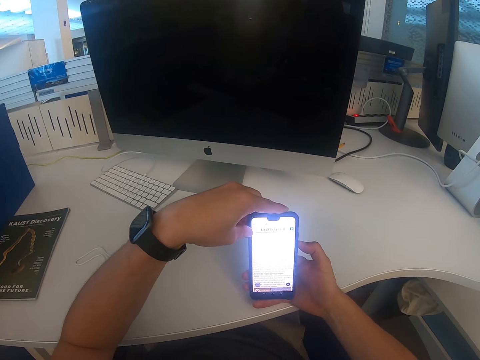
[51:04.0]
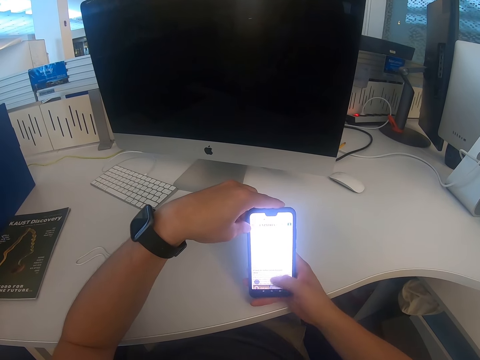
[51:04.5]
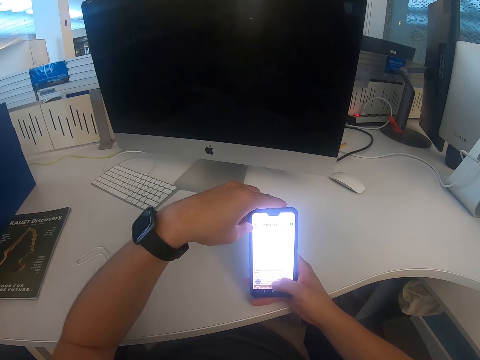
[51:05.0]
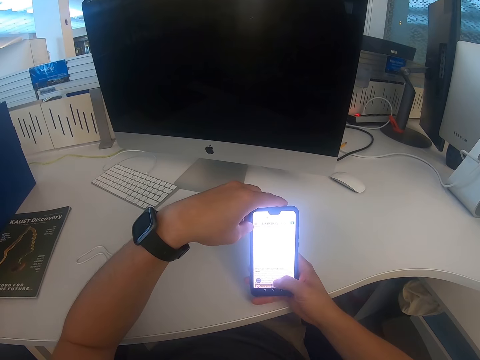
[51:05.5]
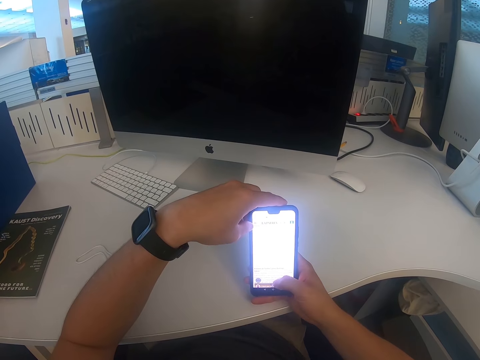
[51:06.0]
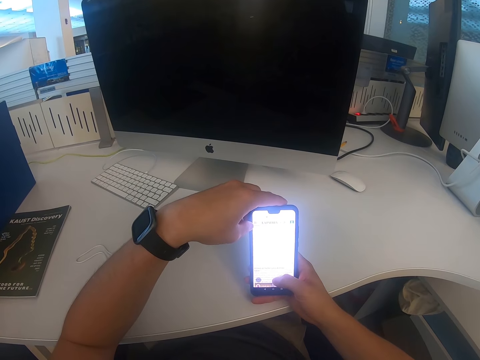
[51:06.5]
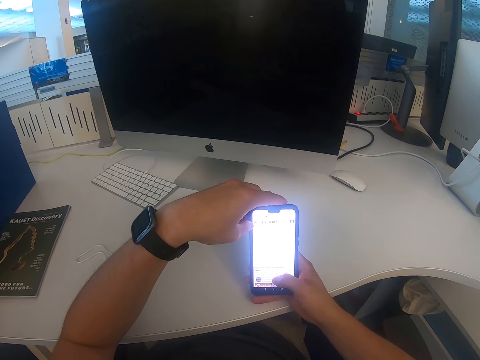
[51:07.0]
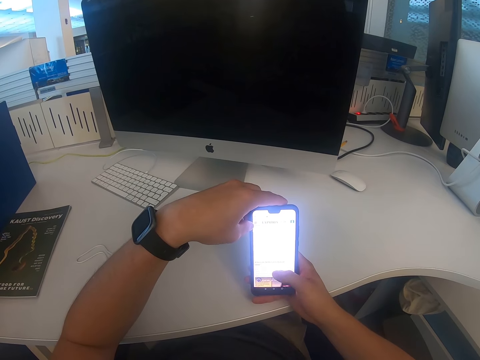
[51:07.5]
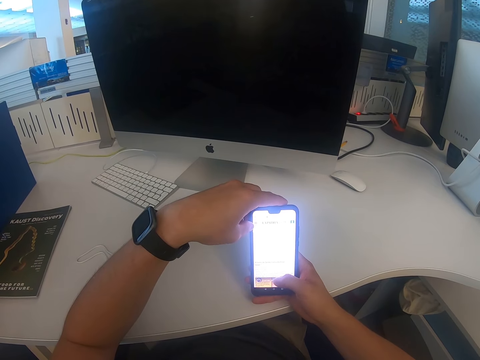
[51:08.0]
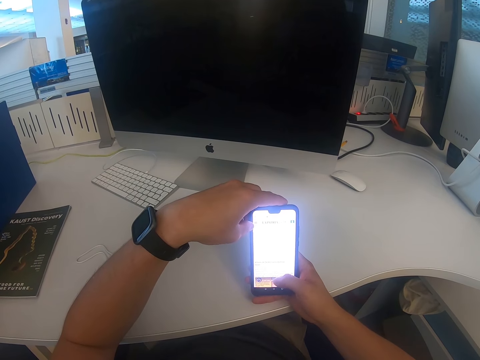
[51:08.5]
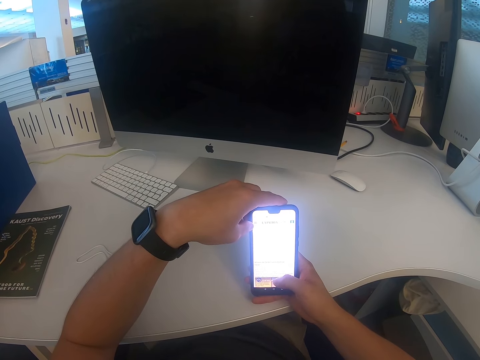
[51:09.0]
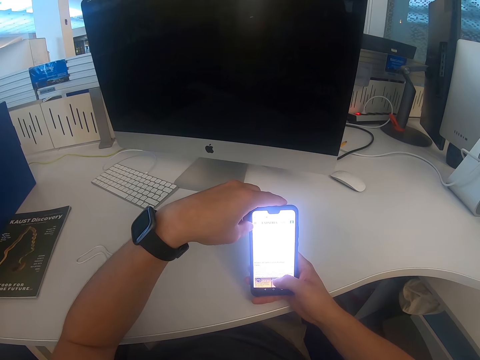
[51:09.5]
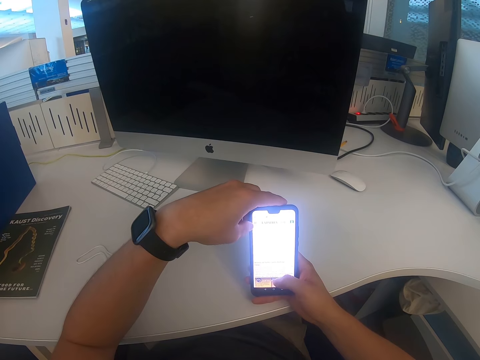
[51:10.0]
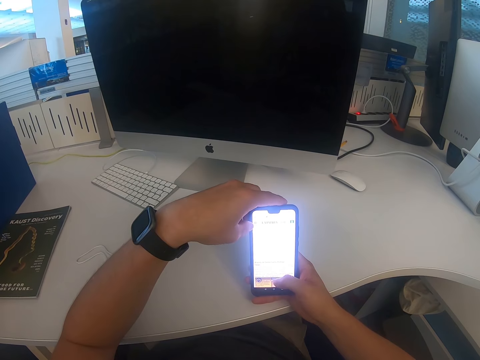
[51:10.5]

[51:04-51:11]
The camera wearer scrolls the phone.

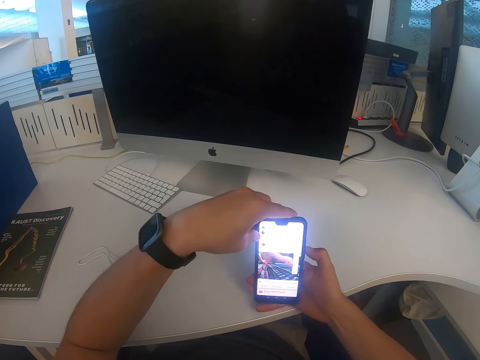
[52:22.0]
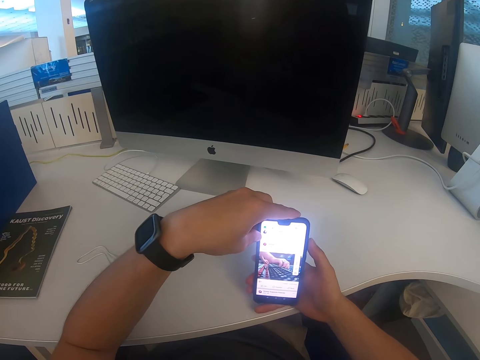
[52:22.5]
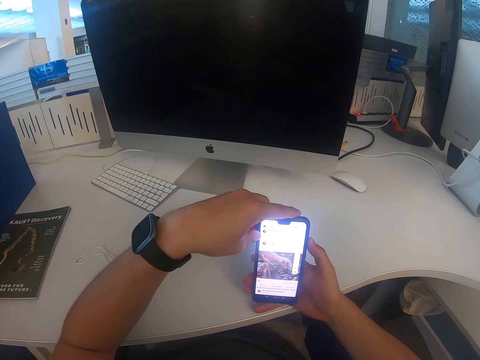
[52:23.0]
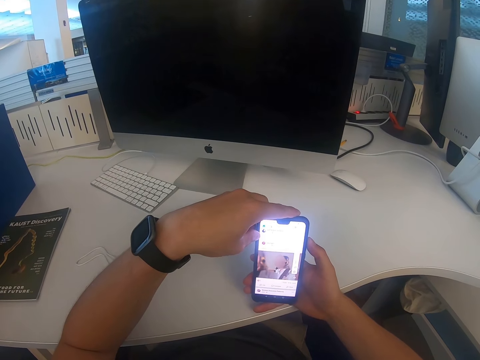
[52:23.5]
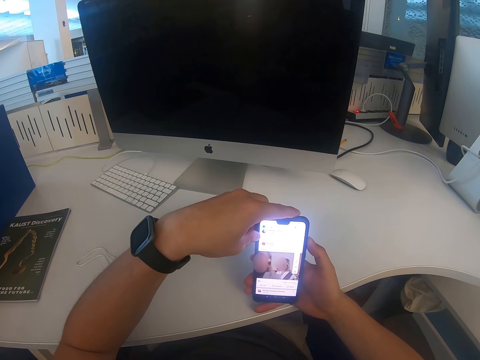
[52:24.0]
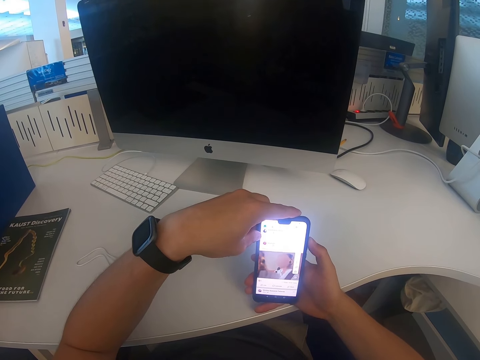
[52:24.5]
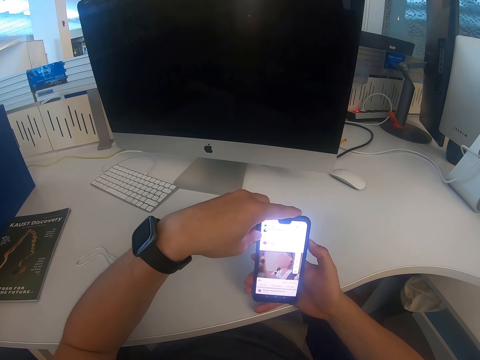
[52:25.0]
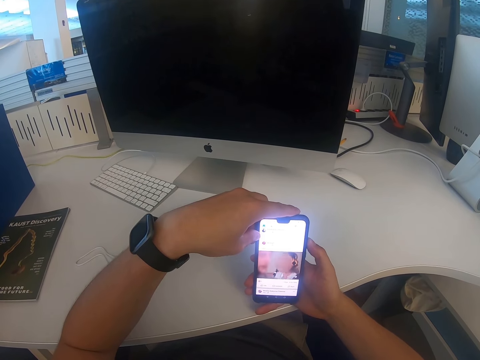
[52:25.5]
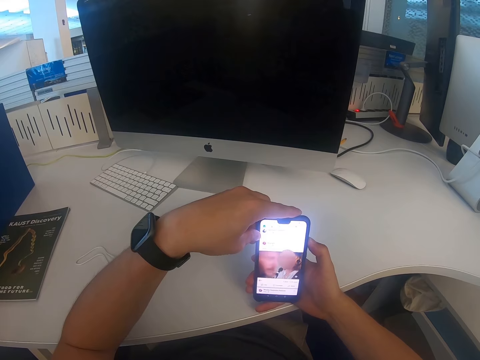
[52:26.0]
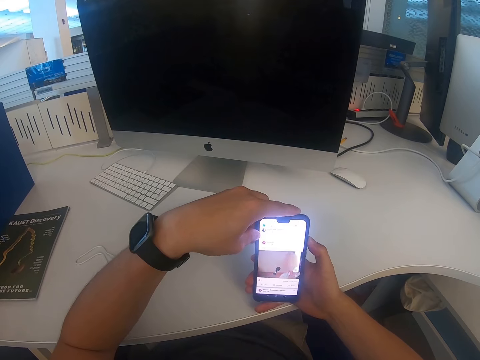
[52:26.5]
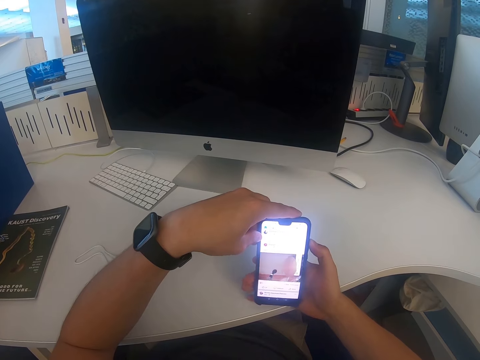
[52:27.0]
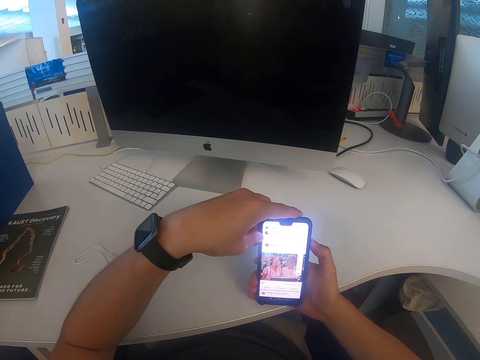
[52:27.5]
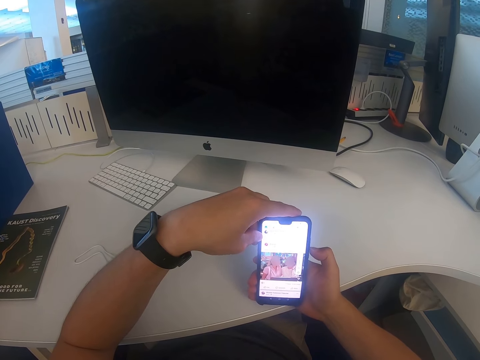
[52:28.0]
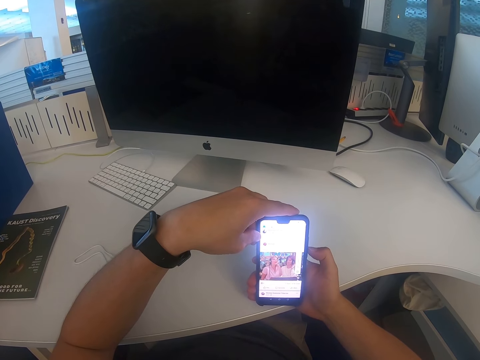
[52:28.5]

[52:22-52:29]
The camera wearer watches a video on the phone.

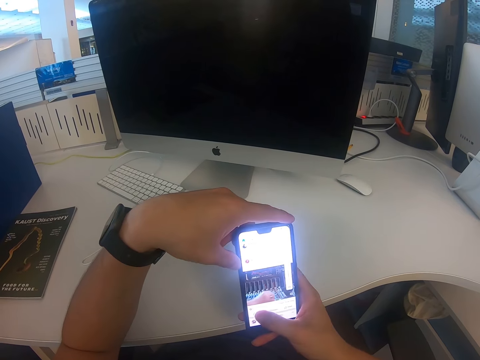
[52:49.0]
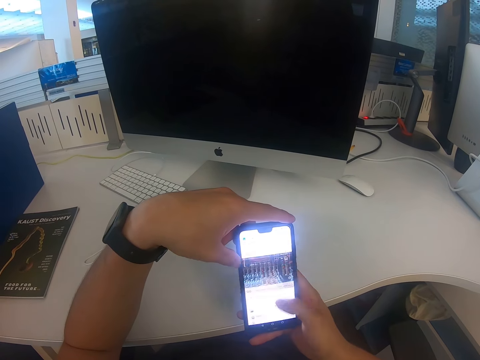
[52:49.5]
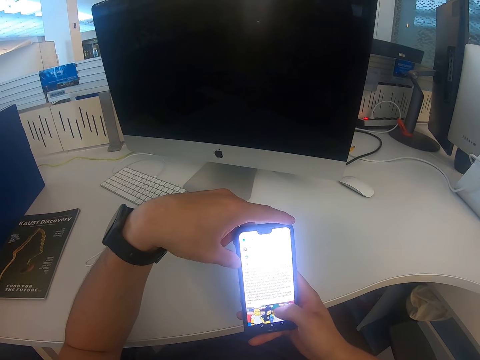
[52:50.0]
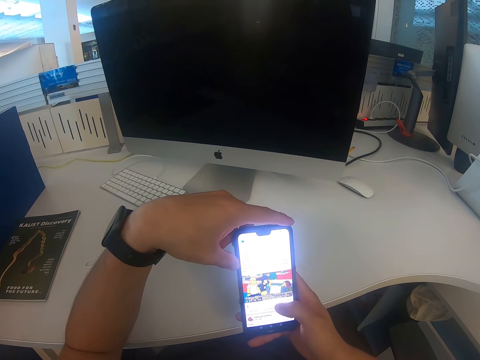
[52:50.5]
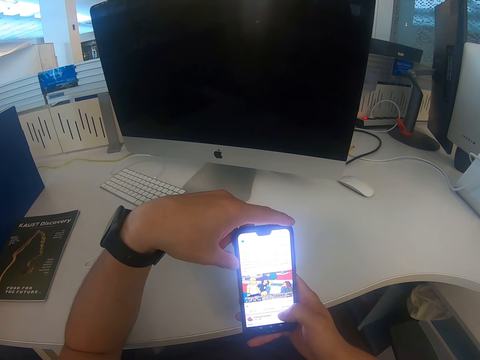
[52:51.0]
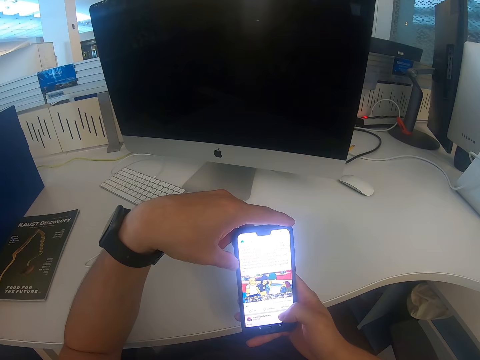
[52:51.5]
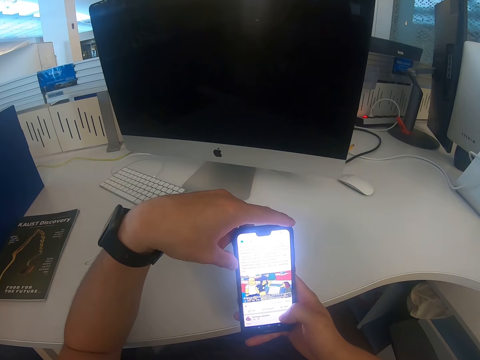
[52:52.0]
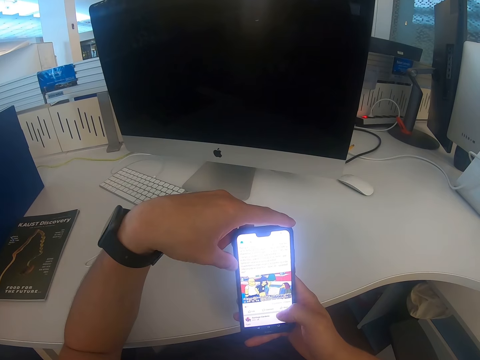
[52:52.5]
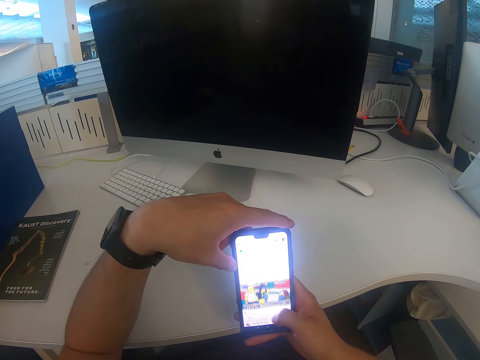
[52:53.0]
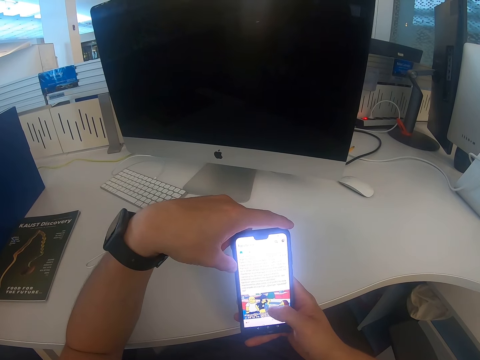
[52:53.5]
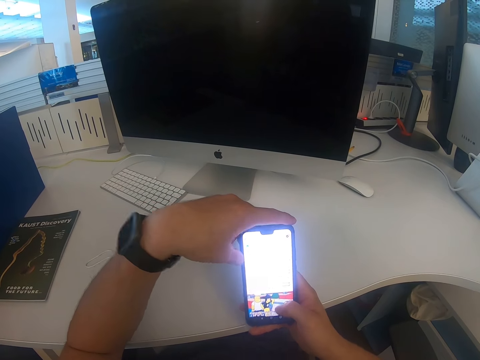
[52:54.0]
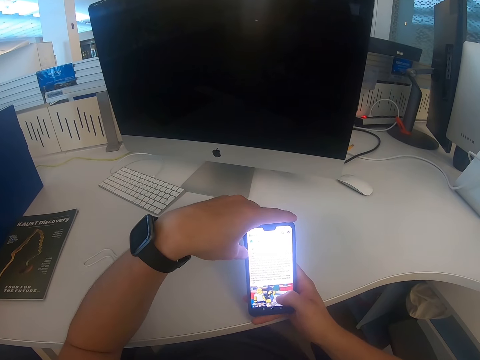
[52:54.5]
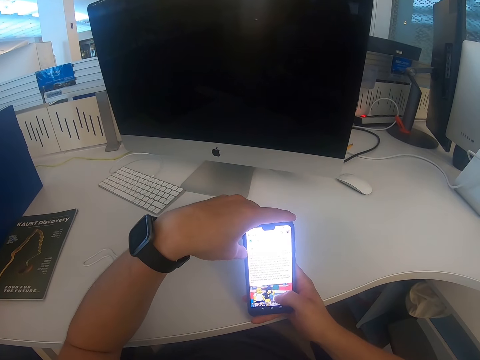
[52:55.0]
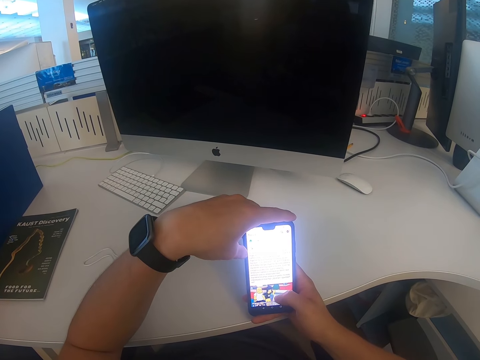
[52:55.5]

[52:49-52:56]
The camera wearer scrolls the phone.

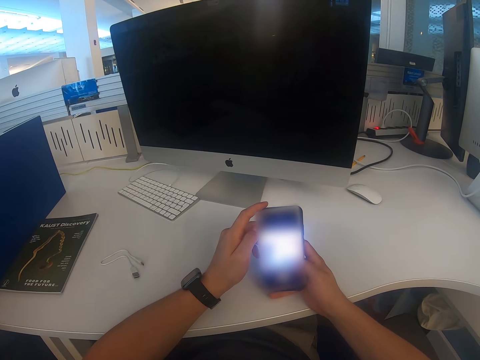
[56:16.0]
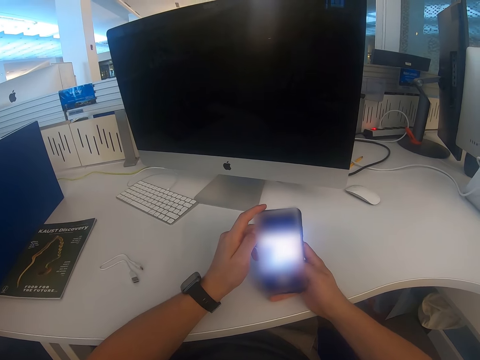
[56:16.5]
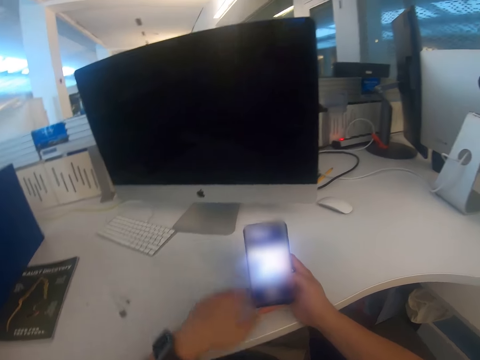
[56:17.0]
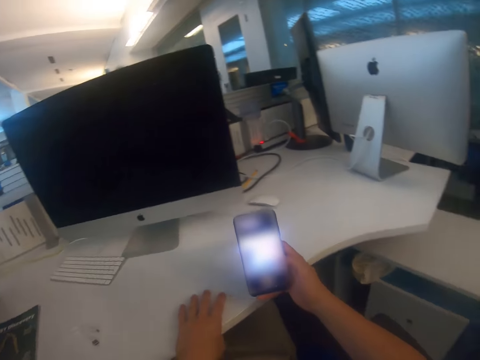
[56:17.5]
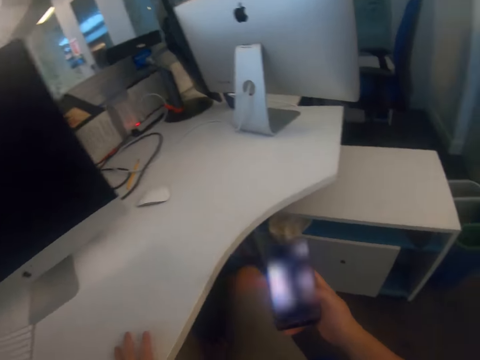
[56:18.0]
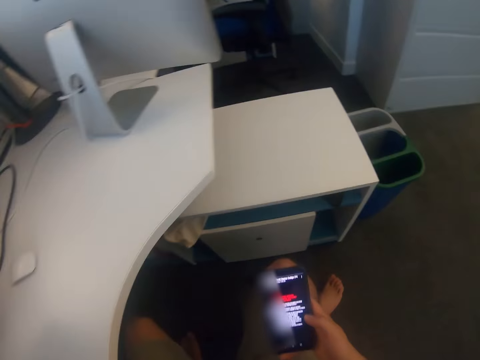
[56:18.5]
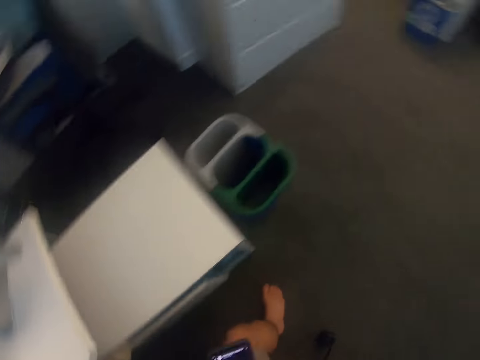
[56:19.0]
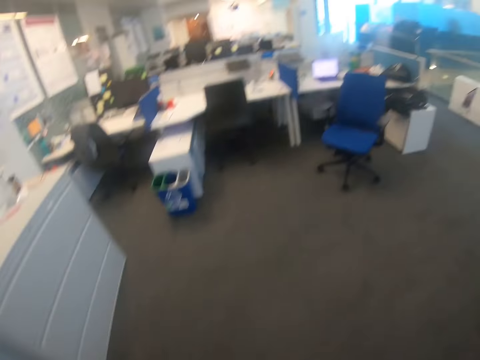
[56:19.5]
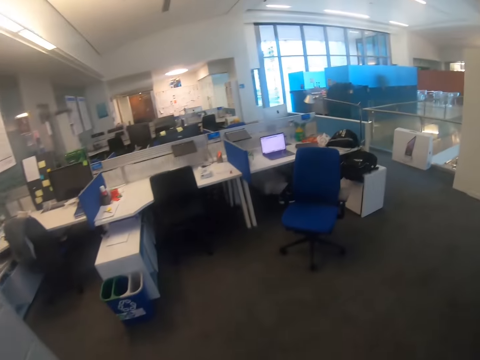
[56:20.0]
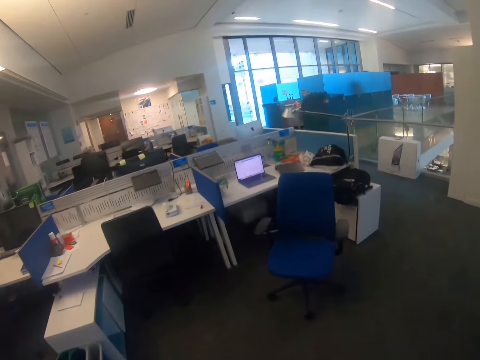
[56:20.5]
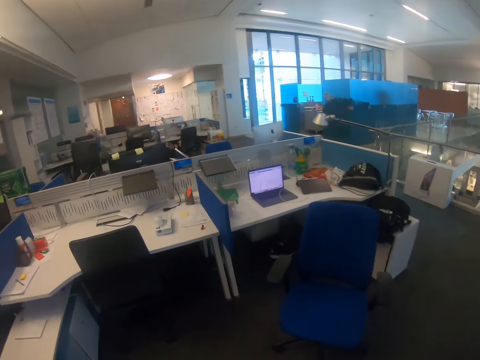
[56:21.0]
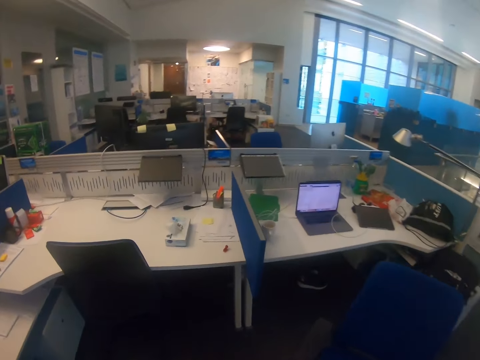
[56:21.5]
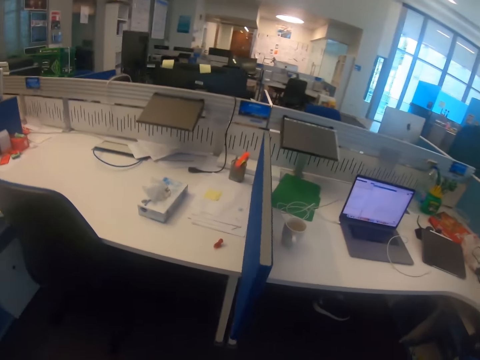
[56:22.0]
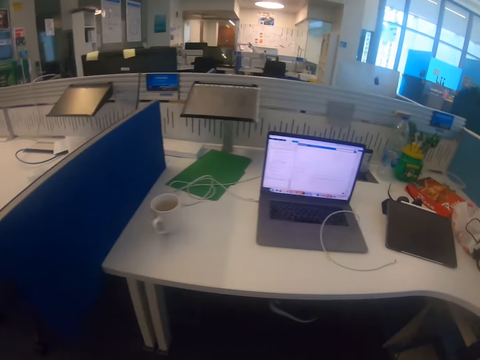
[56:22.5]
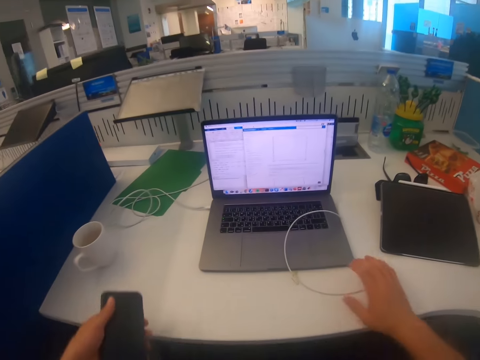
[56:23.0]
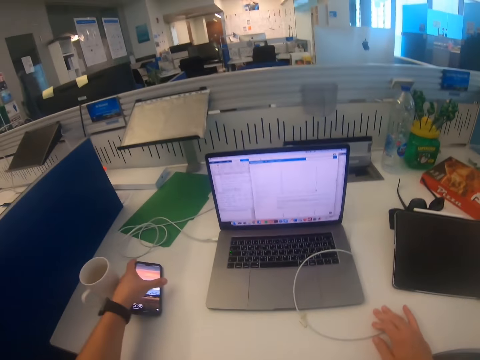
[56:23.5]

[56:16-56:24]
The camera wearer turns around with a chair. They walk towards the table.
